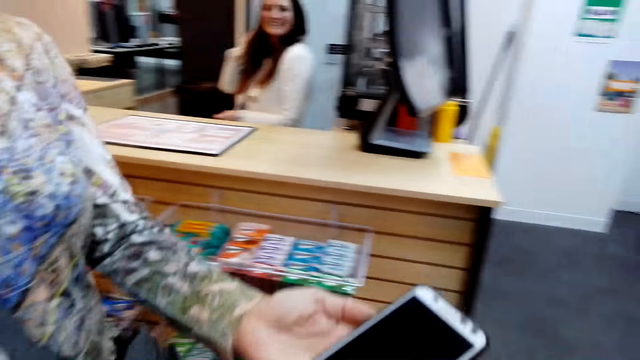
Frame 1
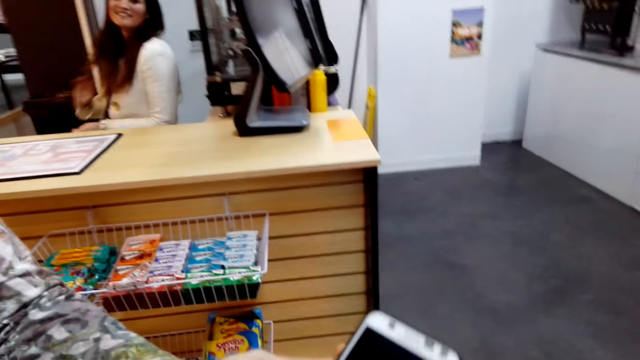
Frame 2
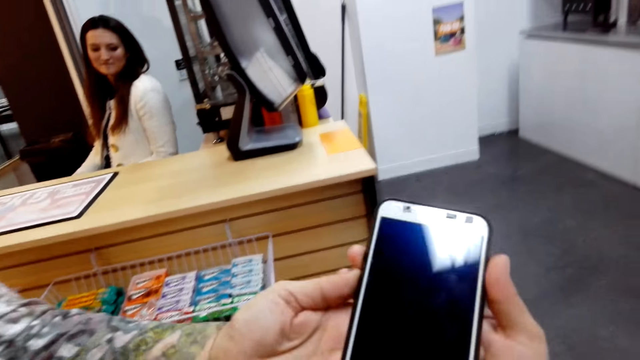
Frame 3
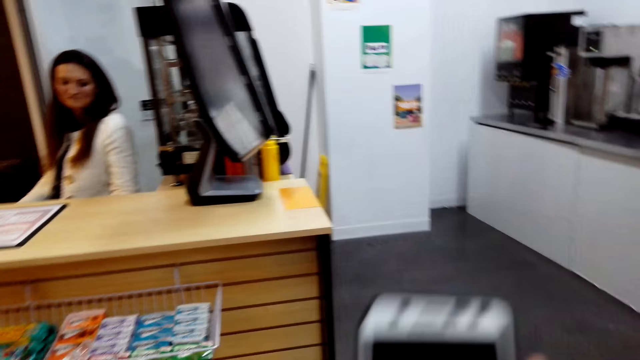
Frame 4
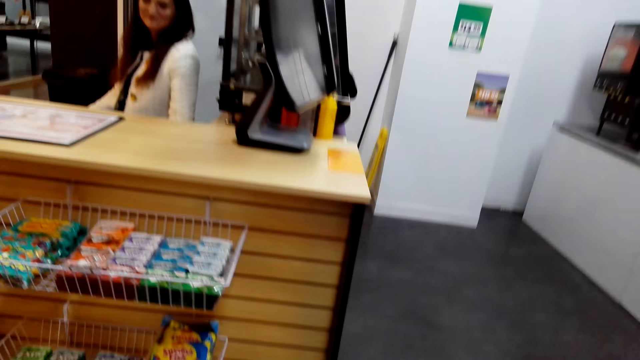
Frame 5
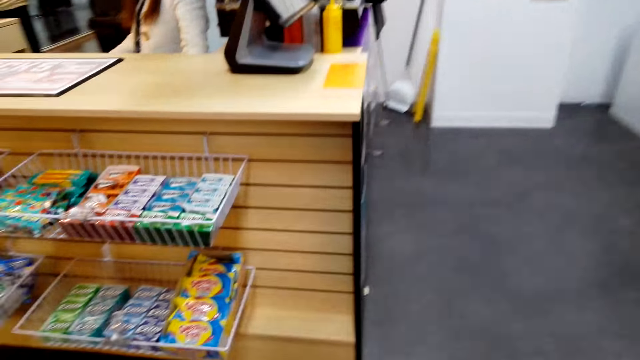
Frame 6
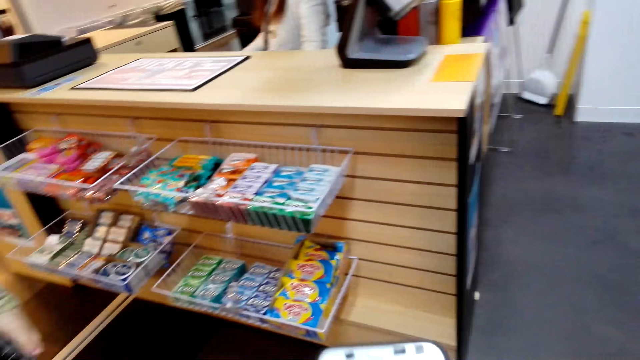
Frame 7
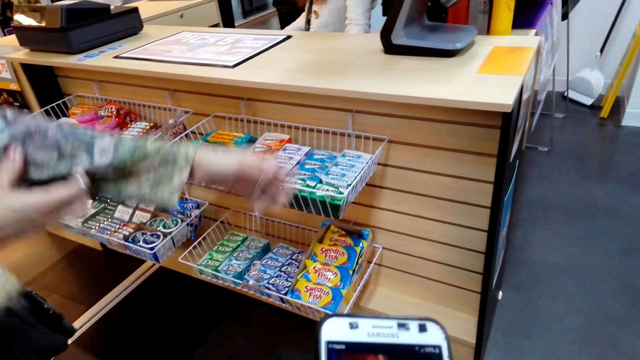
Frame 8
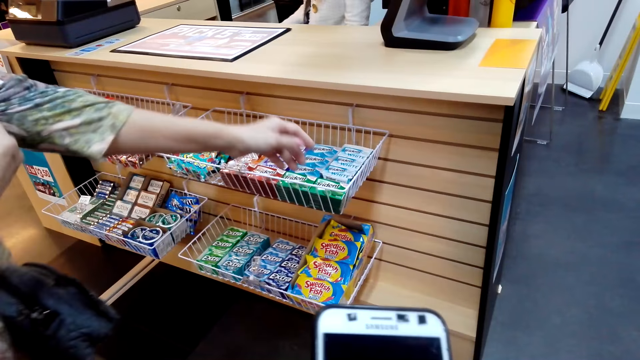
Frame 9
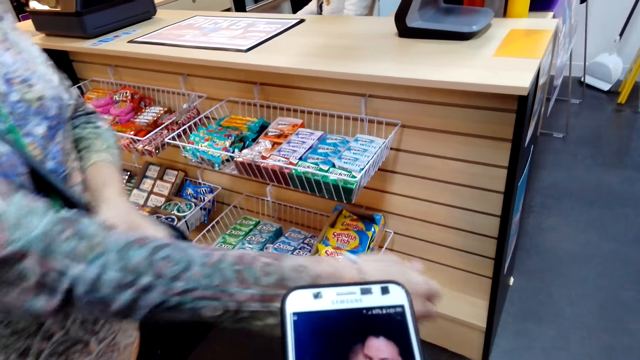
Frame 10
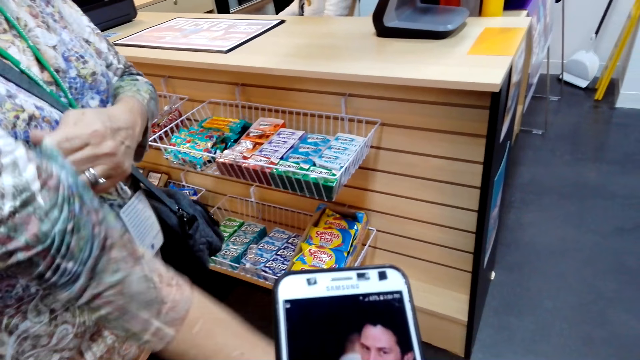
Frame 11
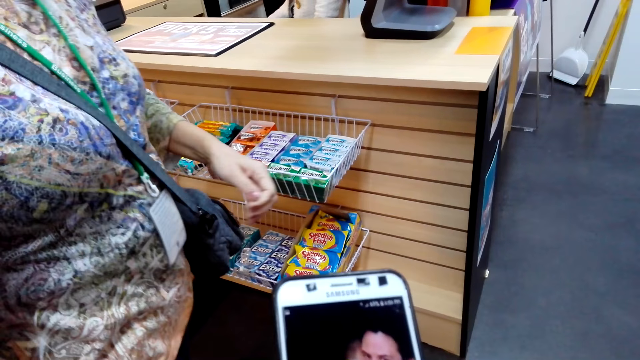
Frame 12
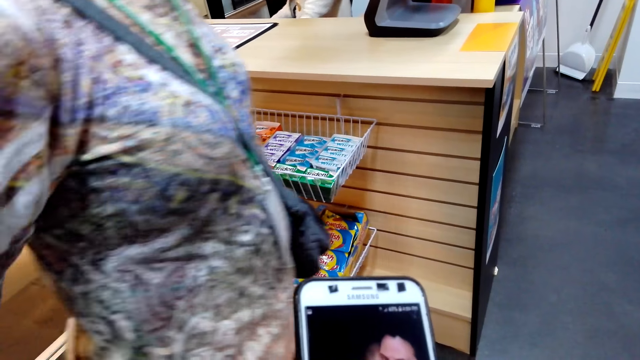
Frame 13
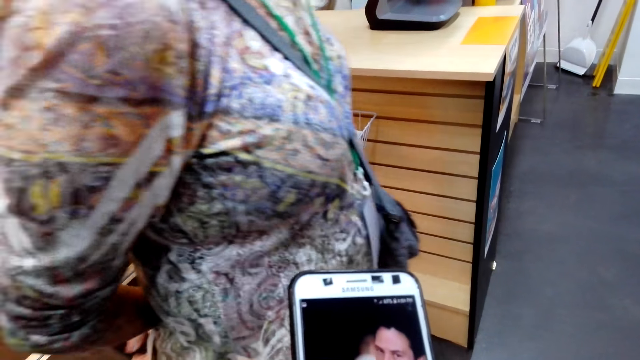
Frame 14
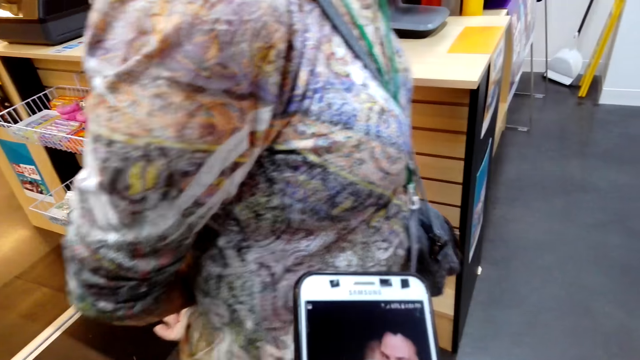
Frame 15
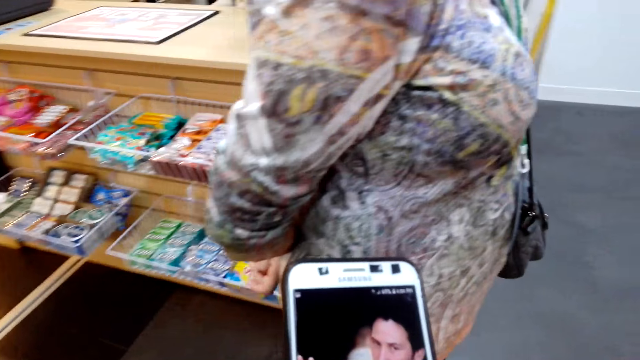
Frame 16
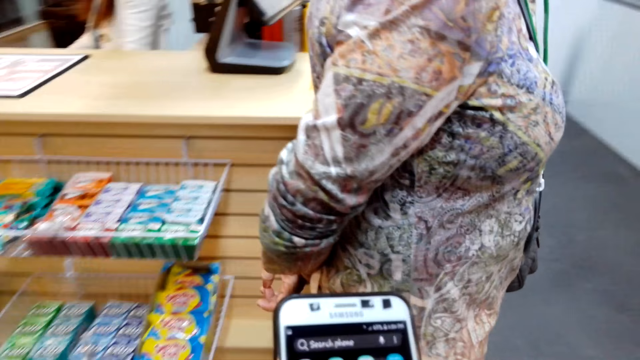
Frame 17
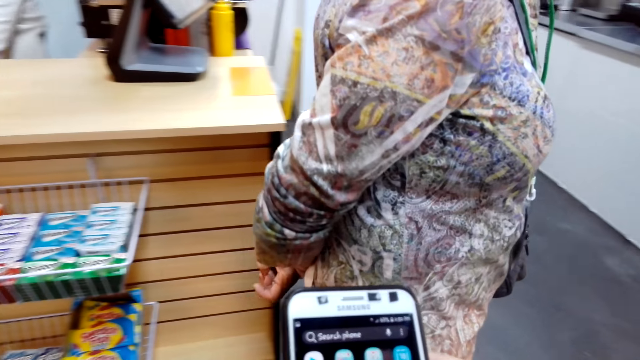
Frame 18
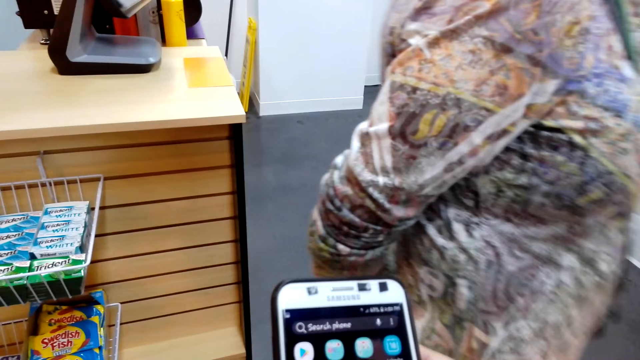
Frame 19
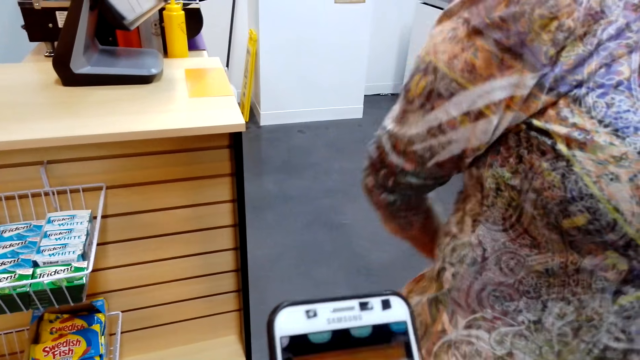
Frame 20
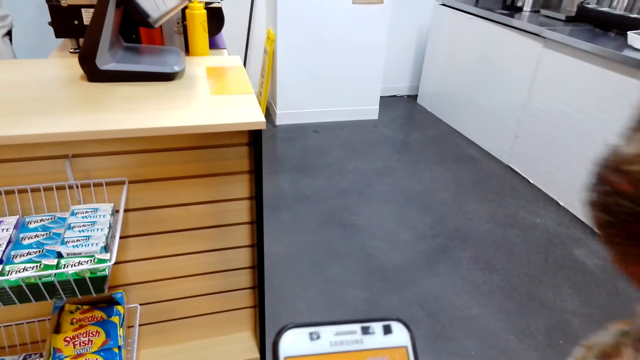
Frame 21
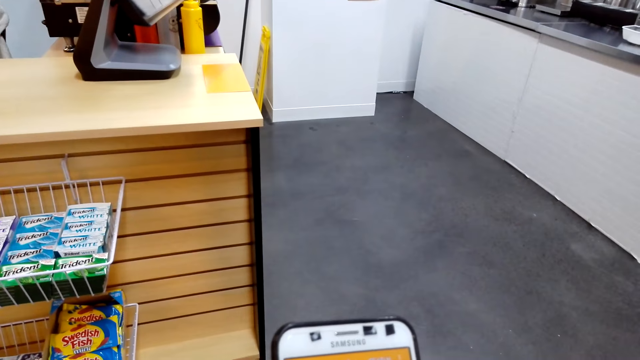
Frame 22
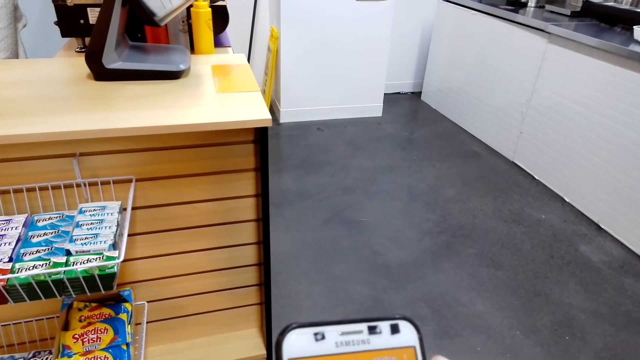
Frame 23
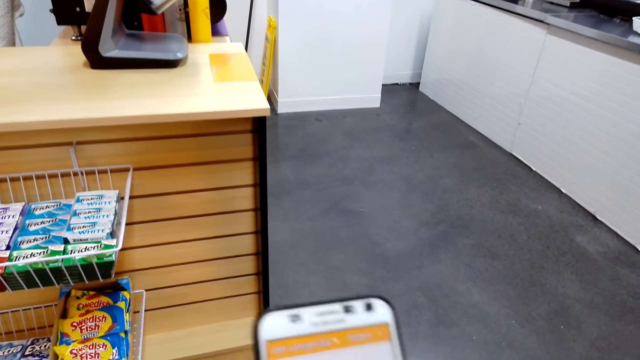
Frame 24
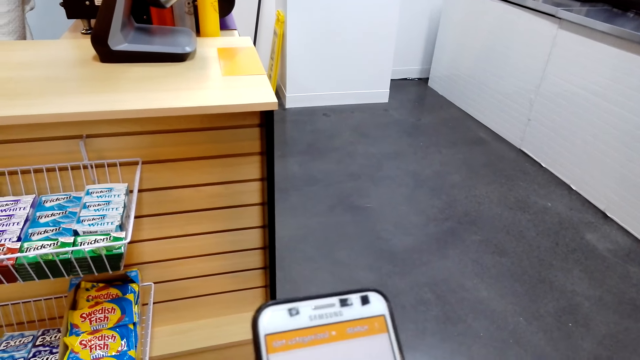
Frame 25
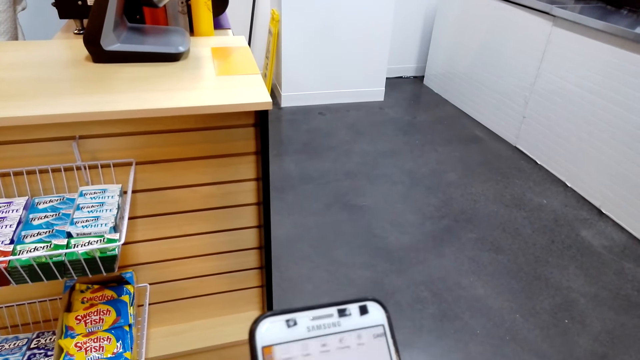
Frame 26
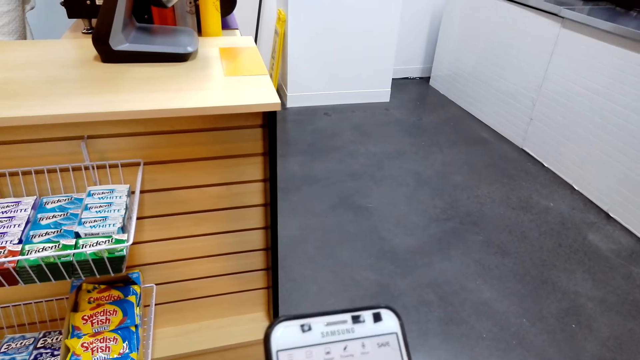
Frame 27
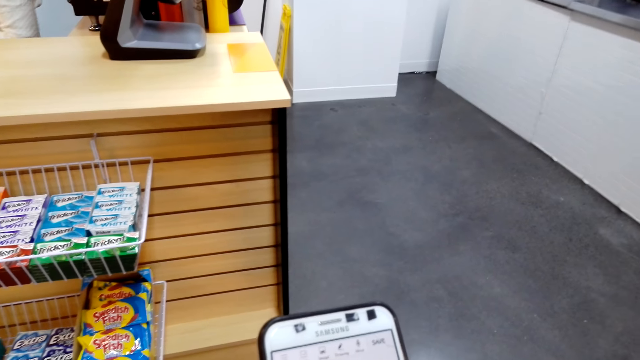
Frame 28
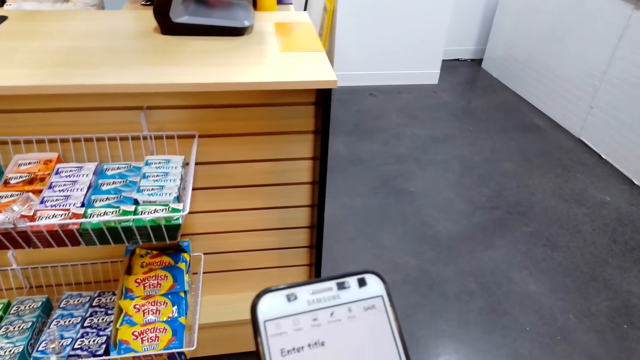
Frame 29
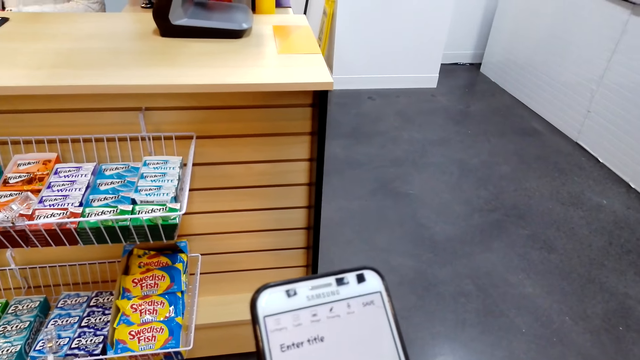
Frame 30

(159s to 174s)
A woman lifts a phone. The woman gives the phone to the camera wearer. The camera wearer picks up the phone from the woman. The woman lifts a hand. The camera wearer looks at the phone. They operate the phone. The woman walks around. The camera wearer looks at the phone.

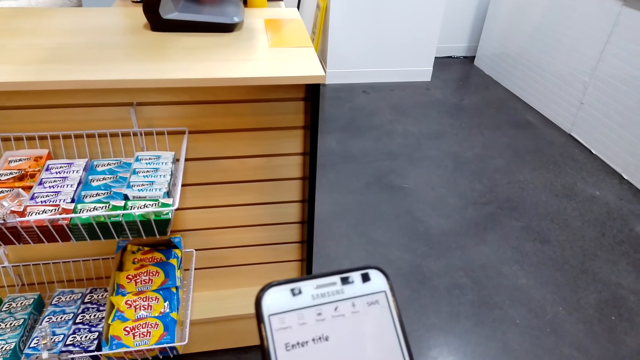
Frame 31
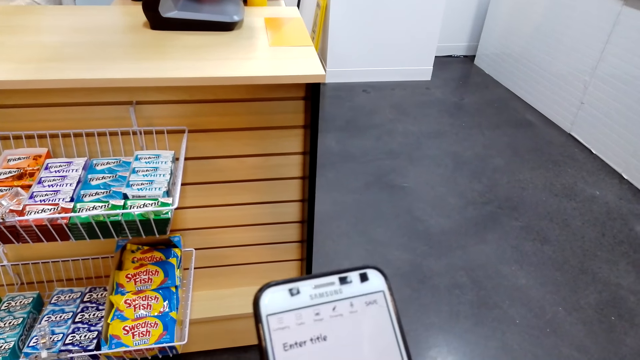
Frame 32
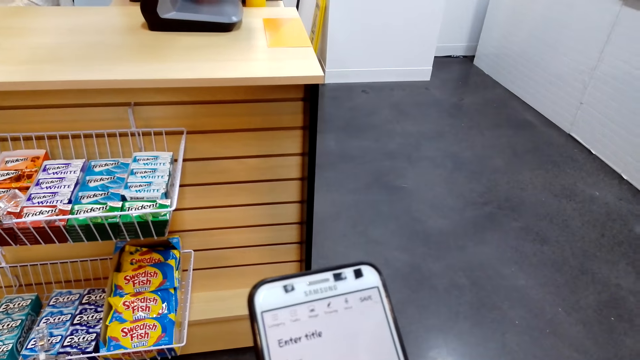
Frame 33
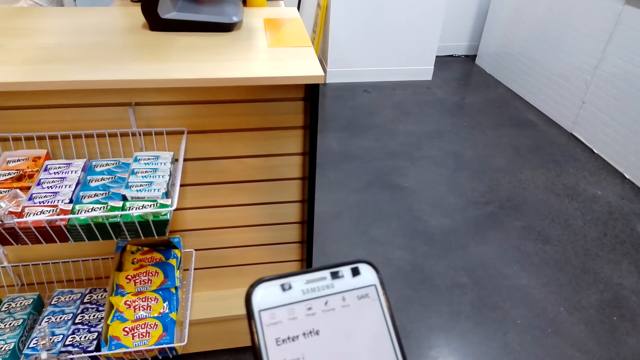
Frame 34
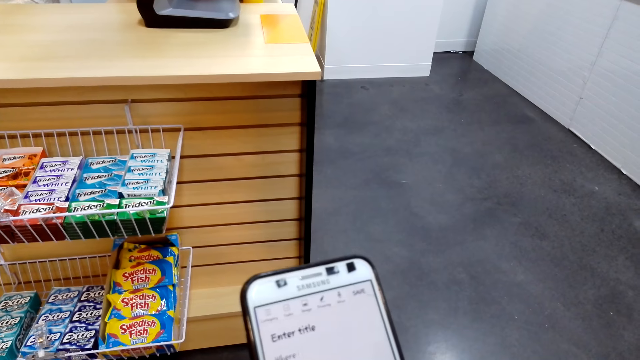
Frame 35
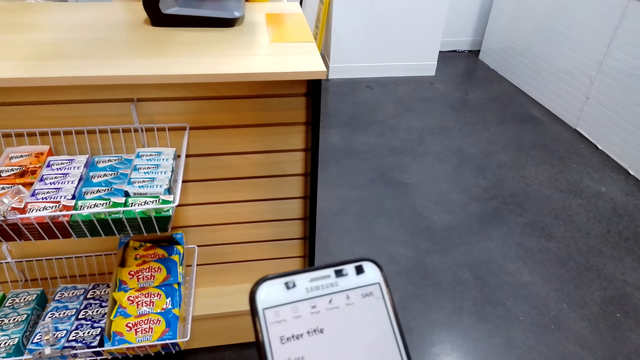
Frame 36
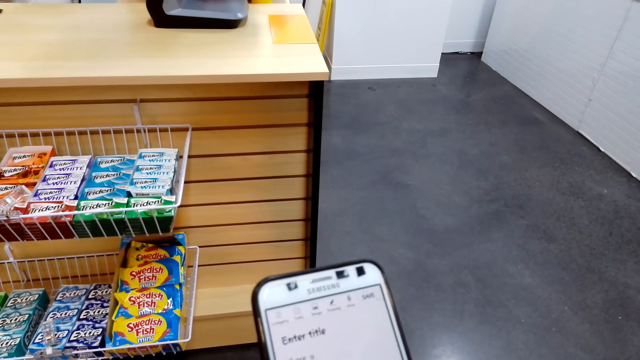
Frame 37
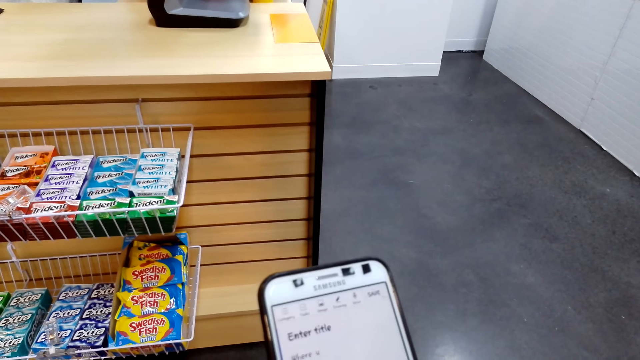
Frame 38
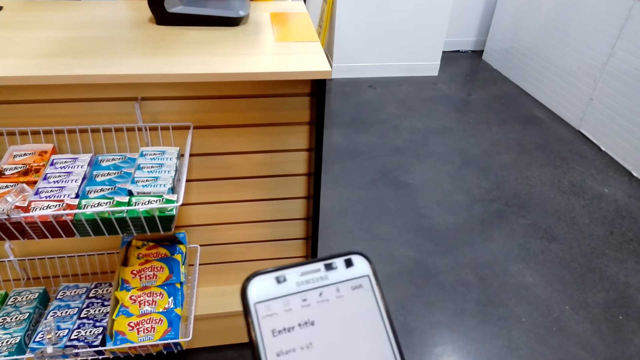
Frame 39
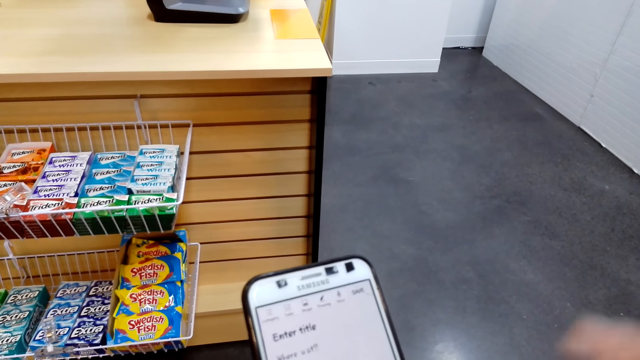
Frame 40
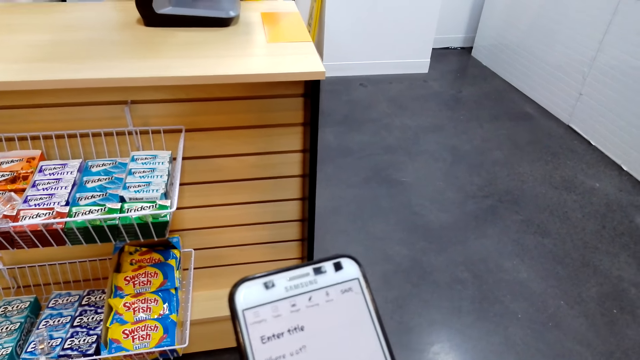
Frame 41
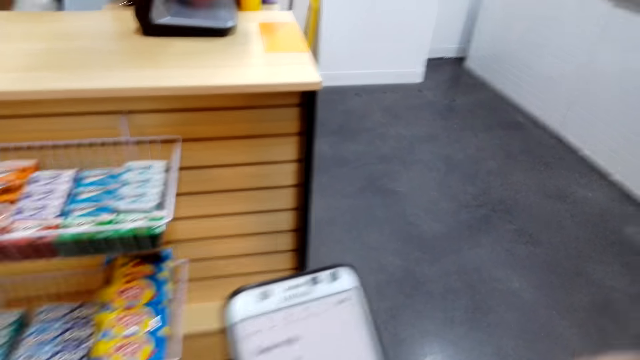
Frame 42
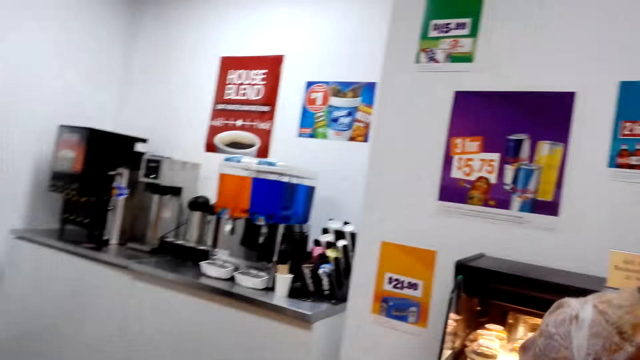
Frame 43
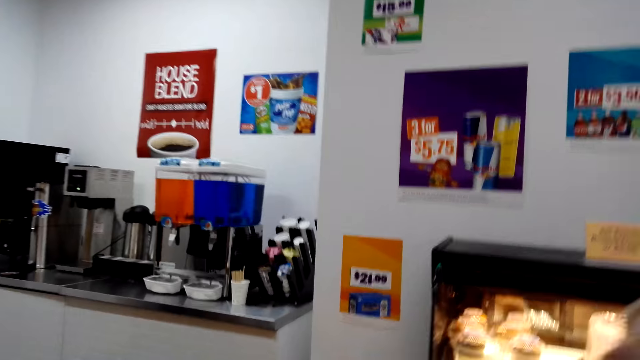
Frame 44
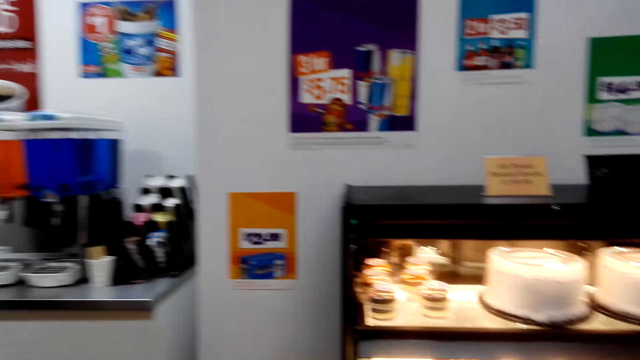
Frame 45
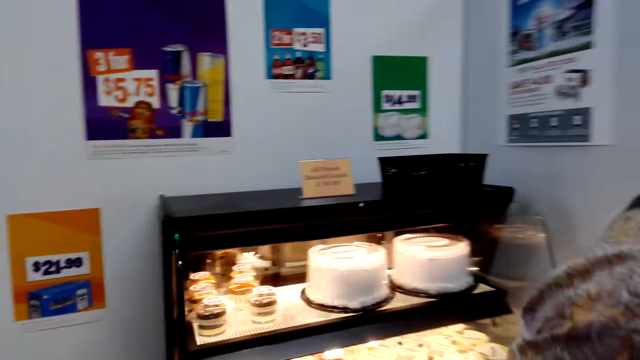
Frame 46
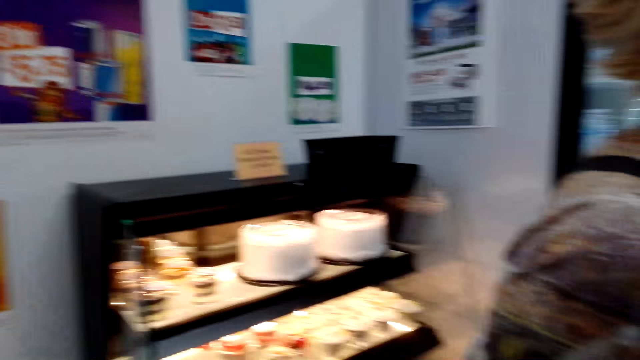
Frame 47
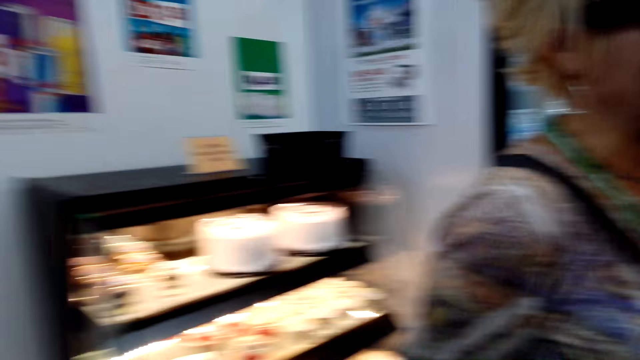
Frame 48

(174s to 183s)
The camera wearer moves their hands. They look around.
